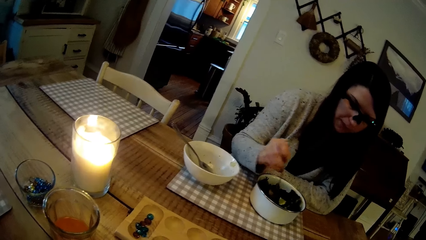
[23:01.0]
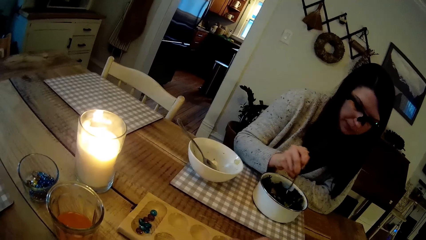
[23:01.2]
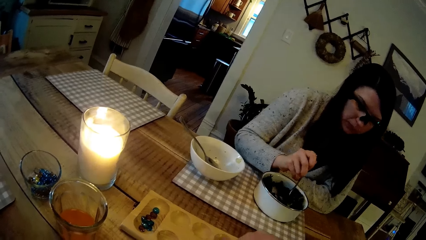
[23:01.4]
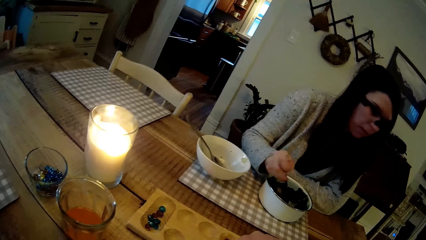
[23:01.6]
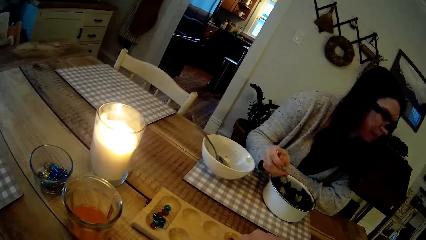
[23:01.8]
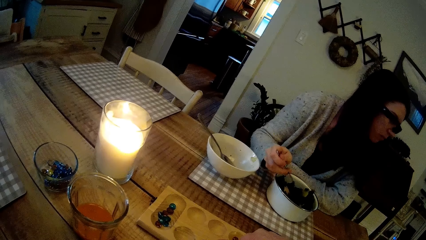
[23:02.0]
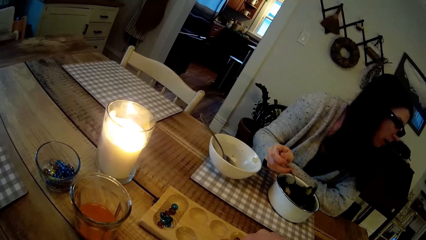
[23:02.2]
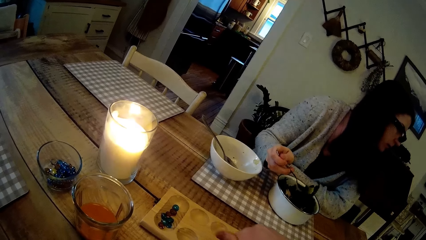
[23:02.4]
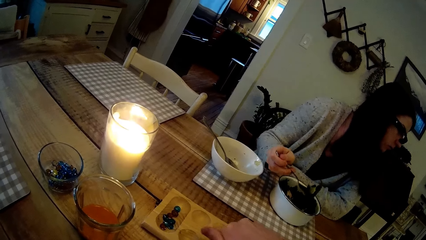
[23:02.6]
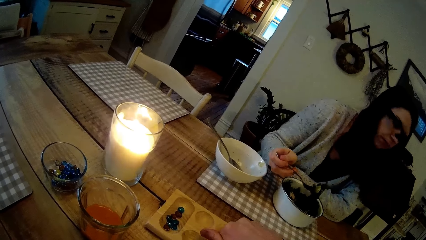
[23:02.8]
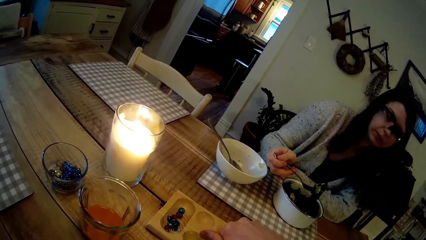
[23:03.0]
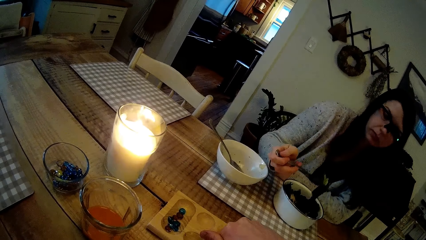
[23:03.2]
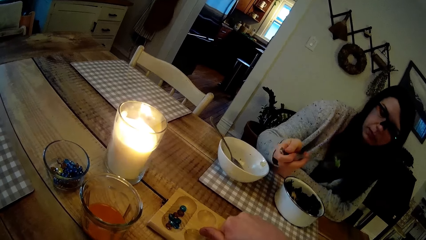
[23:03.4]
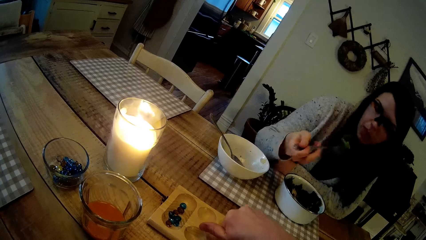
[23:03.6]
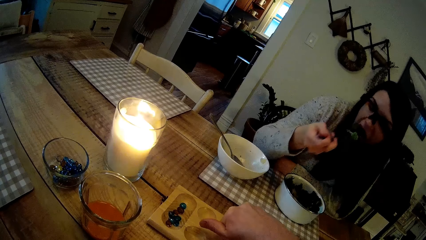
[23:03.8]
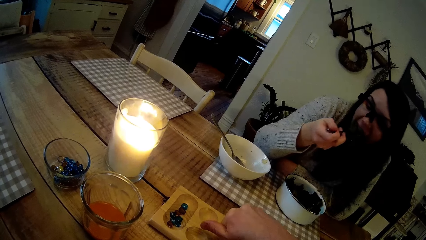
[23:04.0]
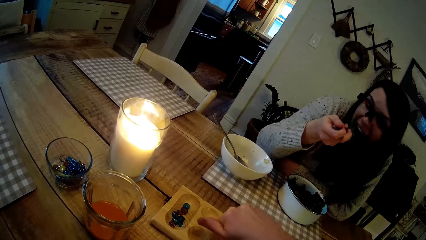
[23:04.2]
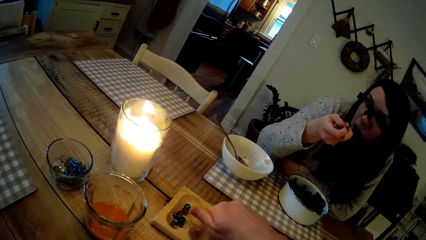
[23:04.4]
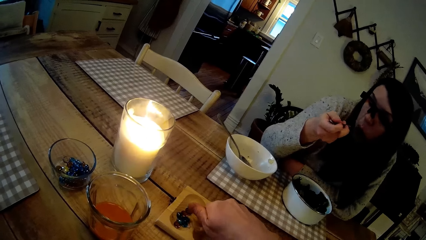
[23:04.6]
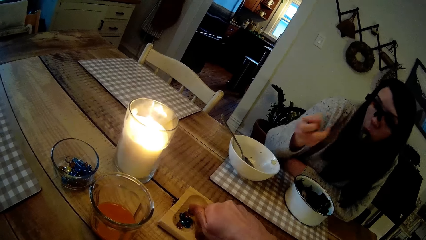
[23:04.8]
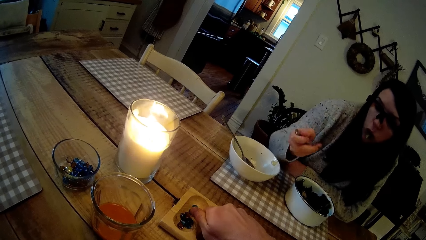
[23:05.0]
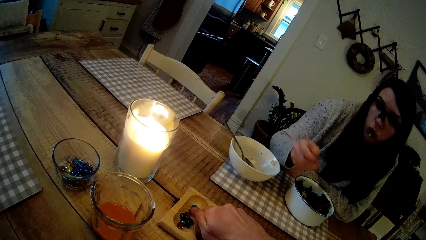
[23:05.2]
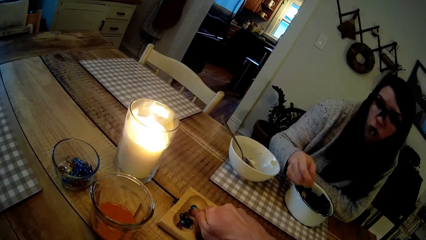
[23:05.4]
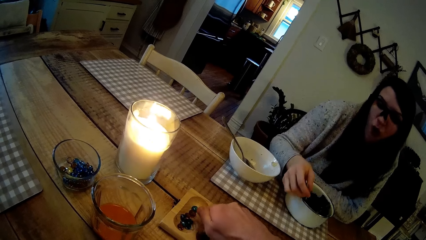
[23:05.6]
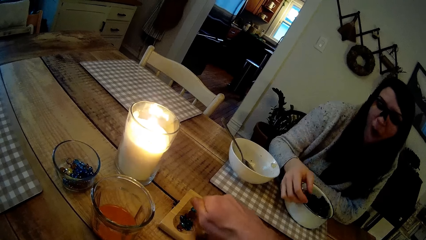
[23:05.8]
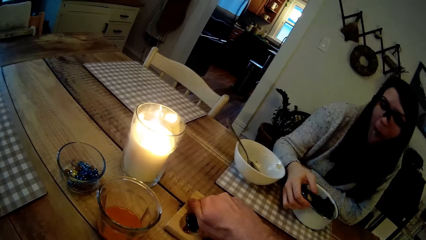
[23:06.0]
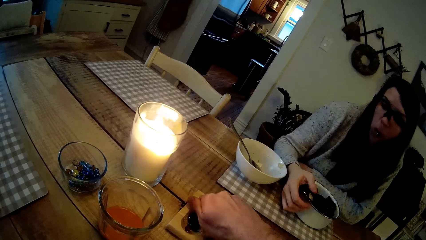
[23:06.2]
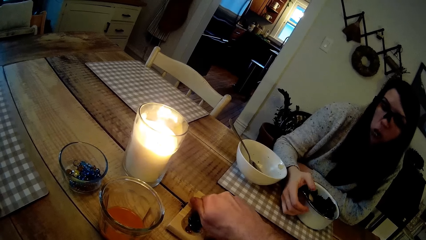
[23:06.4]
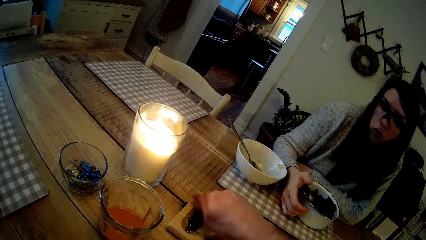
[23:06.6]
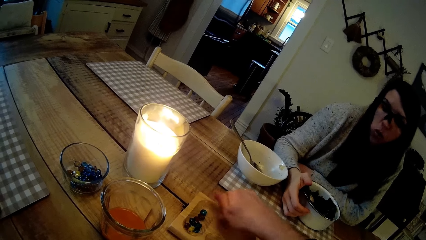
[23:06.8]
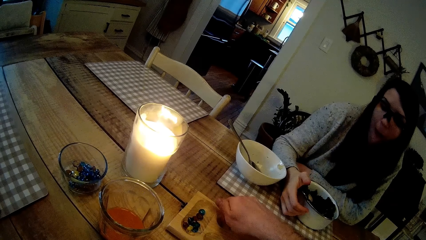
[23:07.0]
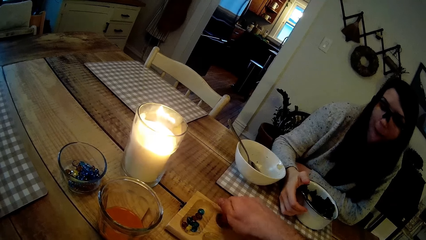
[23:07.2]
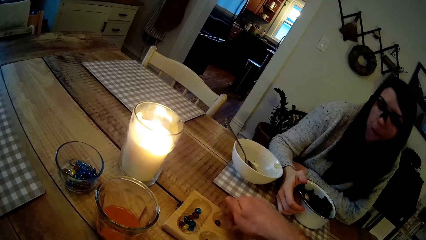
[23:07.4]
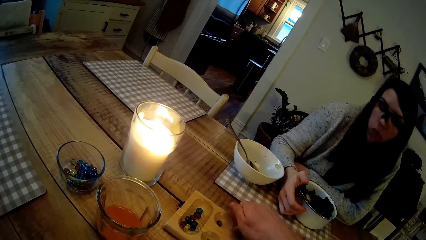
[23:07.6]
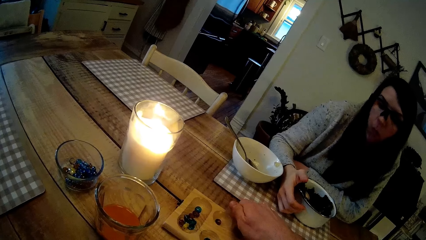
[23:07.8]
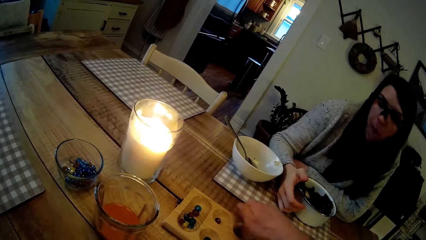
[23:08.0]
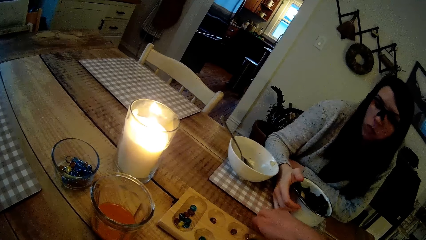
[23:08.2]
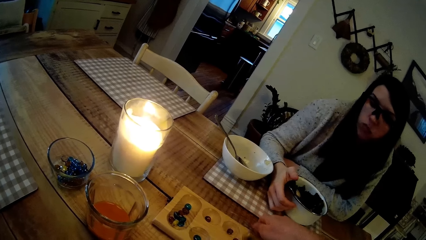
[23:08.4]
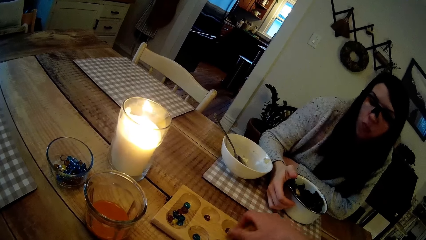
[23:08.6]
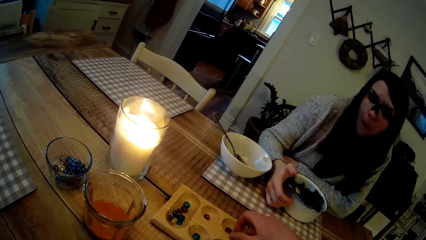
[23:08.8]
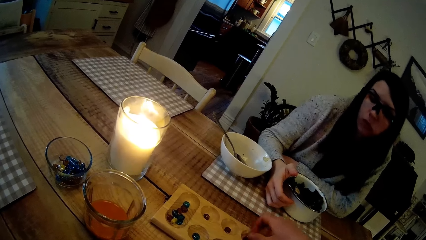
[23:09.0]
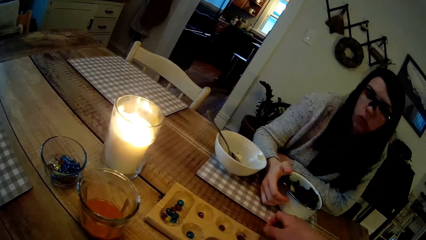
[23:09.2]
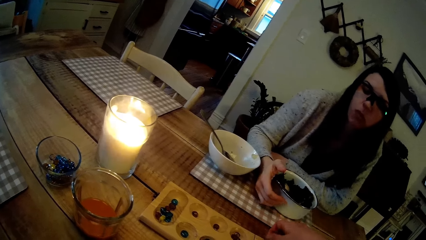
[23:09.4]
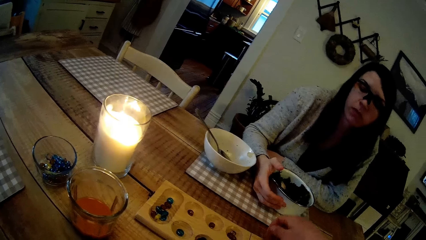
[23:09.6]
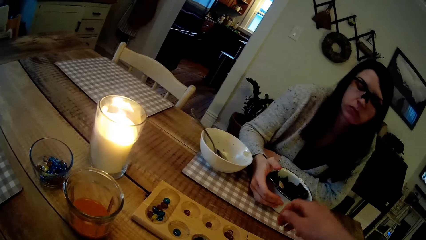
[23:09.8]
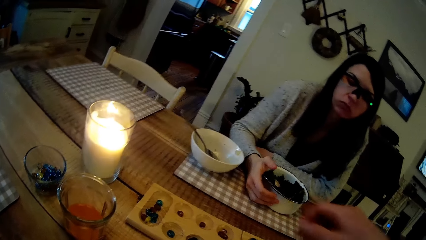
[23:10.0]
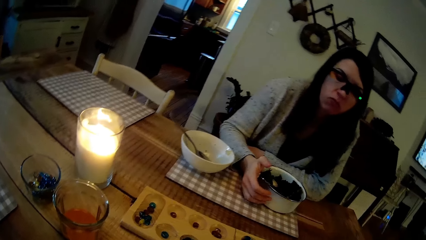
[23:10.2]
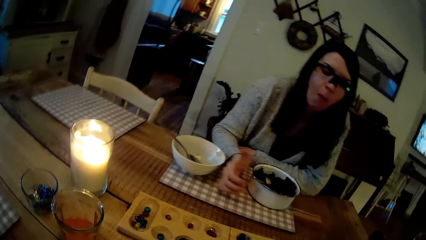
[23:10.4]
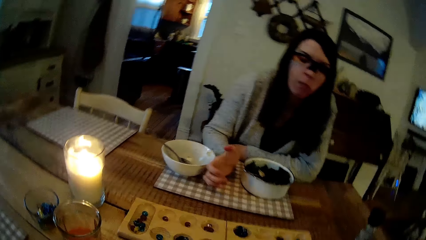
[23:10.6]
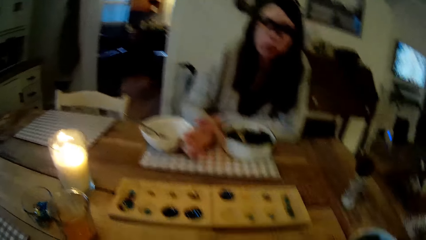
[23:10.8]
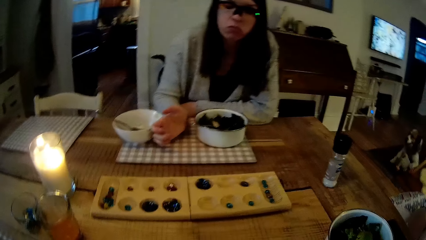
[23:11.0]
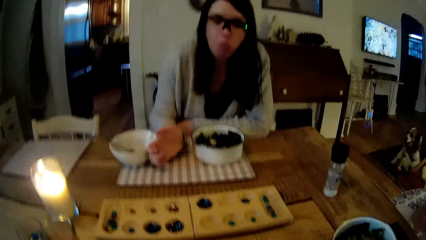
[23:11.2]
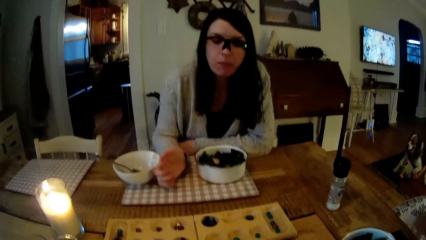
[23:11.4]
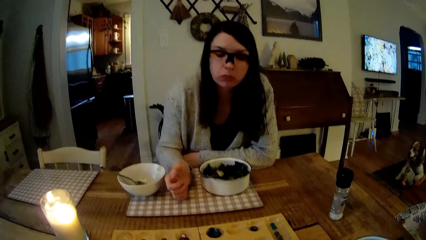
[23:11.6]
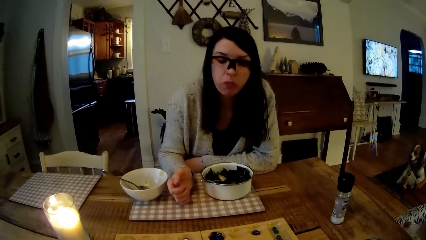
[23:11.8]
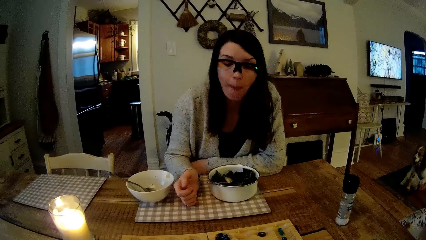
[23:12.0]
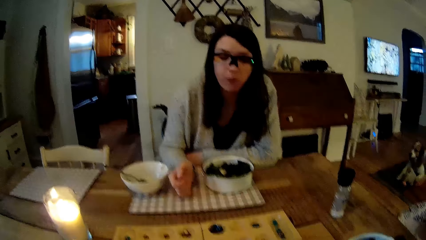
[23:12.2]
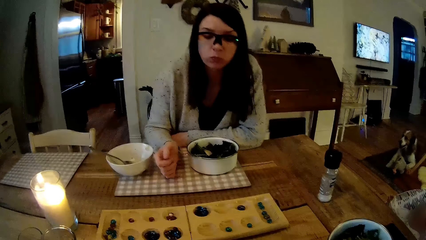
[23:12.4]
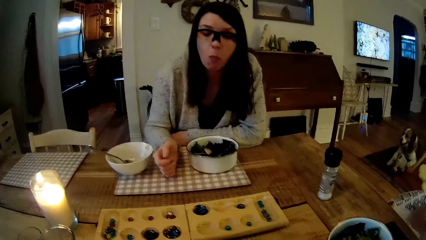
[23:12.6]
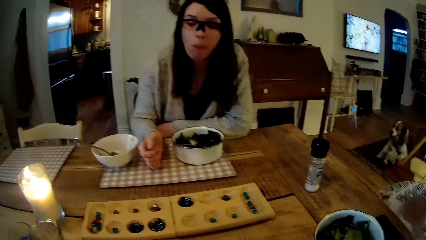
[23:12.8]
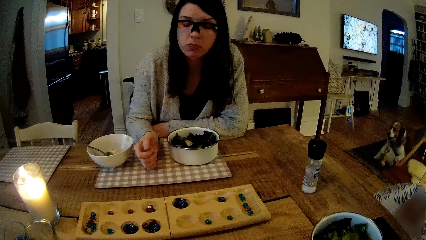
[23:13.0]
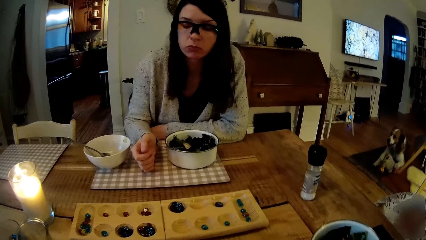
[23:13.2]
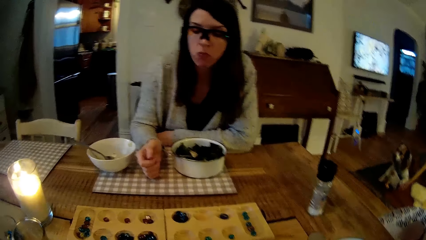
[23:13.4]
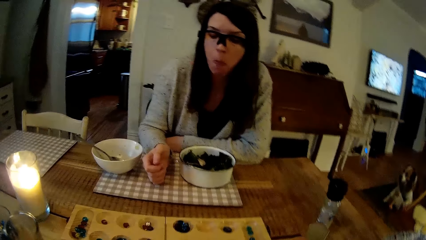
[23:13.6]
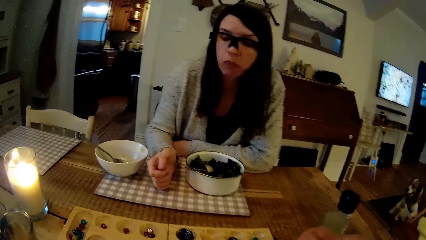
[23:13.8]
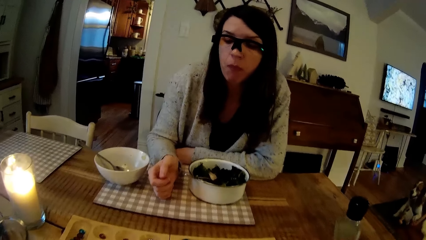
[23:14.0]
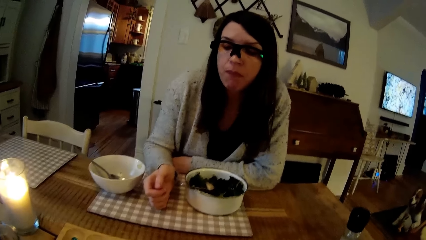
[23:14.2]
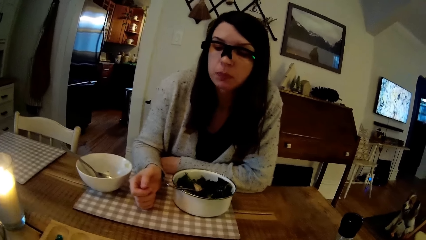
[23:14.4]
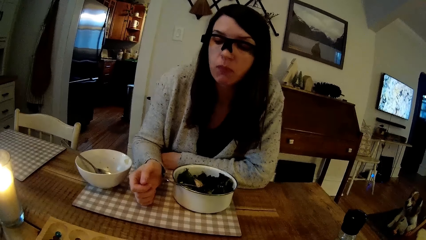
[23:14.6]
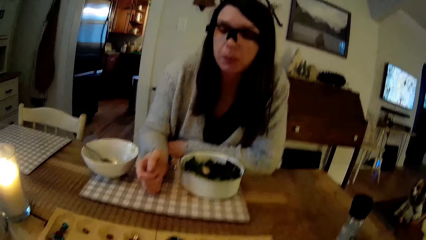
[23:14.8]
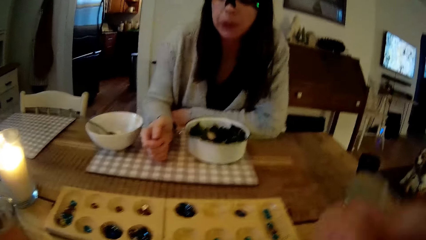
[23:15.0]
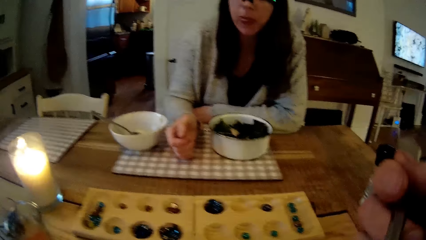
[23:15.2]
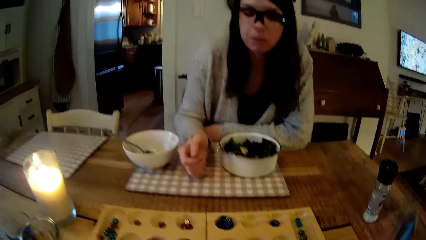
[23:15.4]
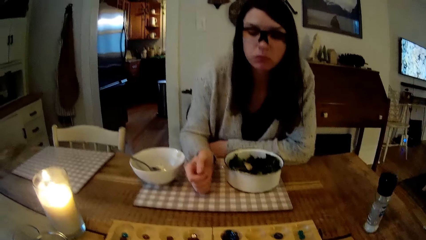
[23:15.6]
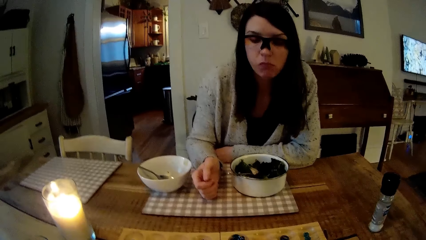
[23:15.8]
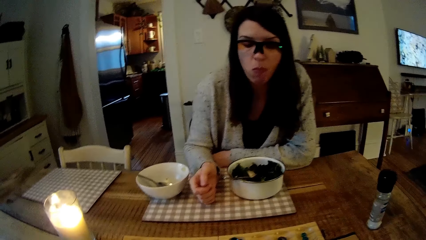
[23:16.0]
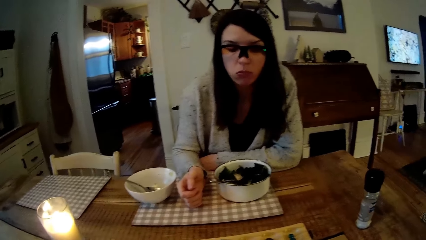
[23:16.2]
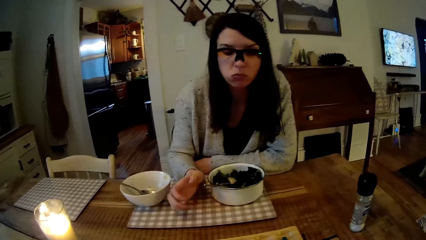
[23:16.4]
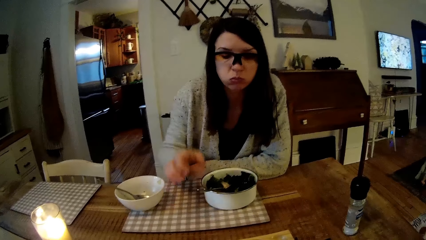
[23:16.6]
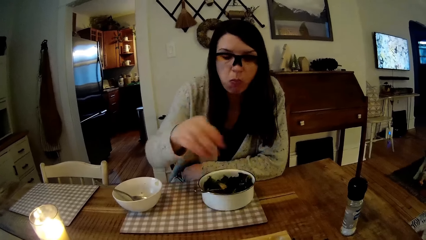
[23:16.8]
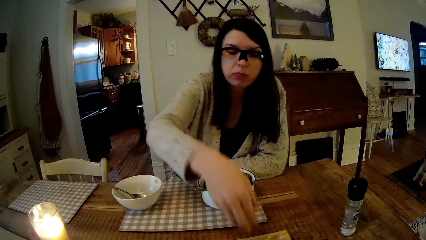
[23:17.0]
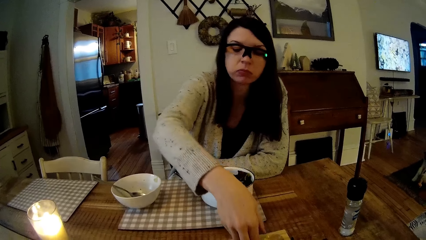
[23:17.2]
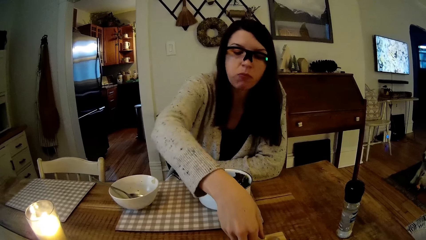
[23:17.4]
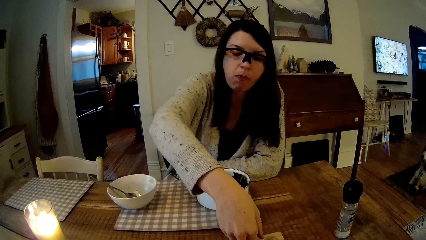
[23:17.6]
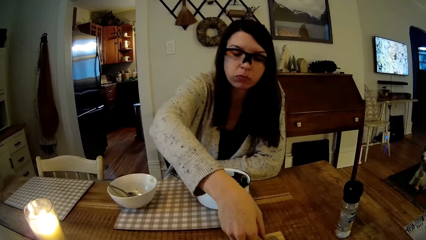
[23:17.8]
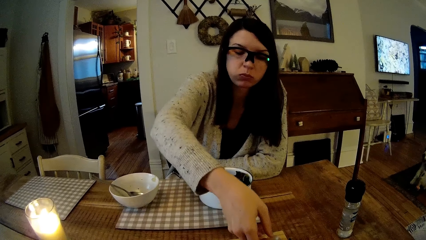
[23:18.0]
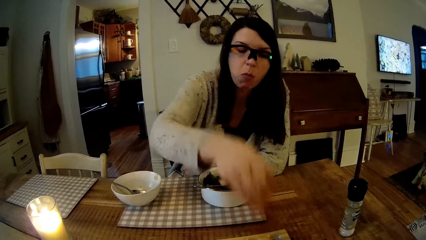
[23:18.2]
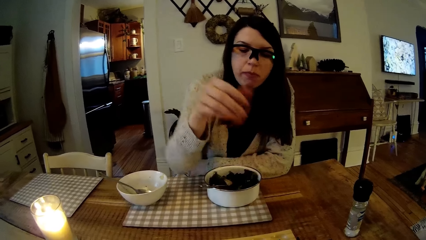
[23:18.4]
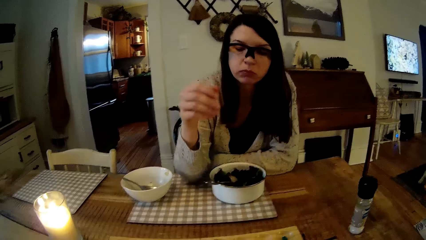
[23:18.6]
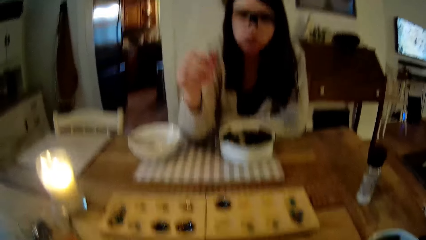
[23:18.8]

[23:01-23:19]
The camera wearer drops the Awele seeds into the Awele board on the table with his right hand. A woman eats food with the fork. The camera wearer plays the marble game. The woman drops the fork in her right hand into the bowl on the table. The camera wearer plays the marble game. The woman moves the bowl on the table with her right hand. The camera wearer eats the vegetables with the spoon in his right hand. The woman moves the marble on the board. The woman drops the Awele seeds into the Awele board on the table with her right hand.
